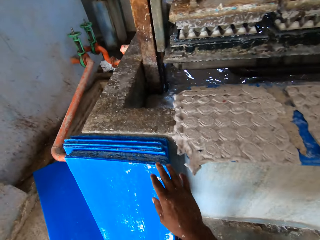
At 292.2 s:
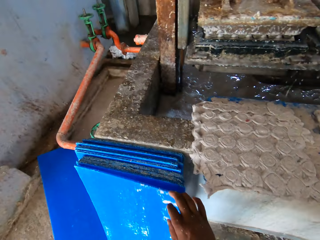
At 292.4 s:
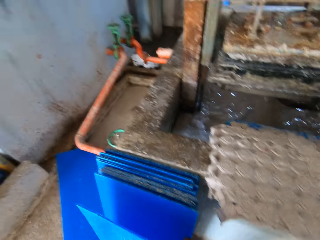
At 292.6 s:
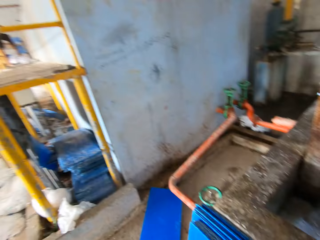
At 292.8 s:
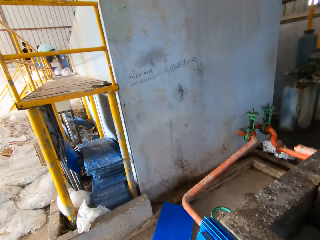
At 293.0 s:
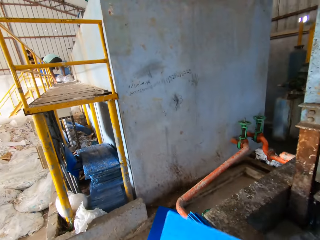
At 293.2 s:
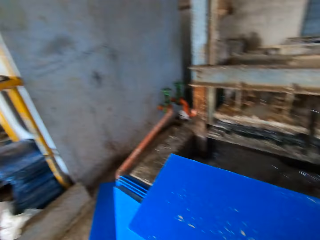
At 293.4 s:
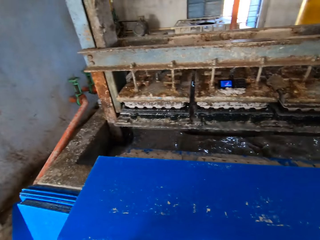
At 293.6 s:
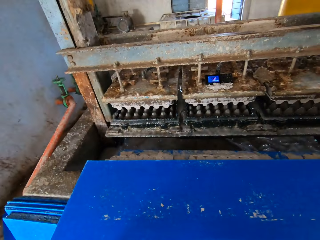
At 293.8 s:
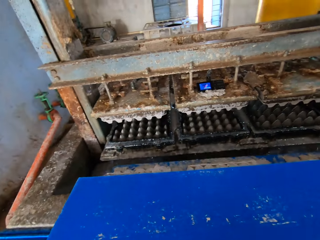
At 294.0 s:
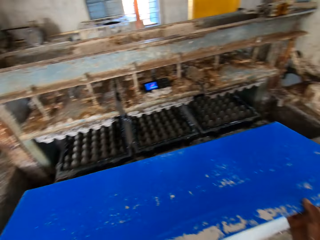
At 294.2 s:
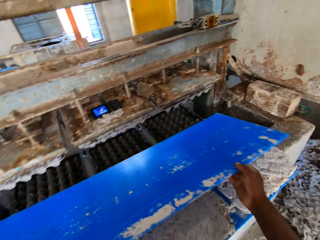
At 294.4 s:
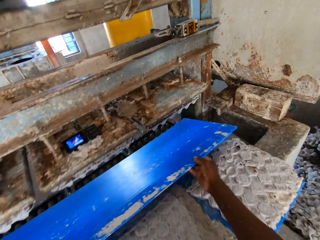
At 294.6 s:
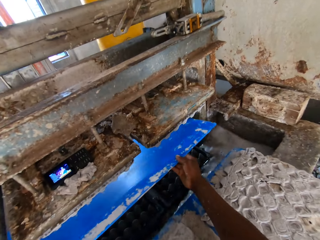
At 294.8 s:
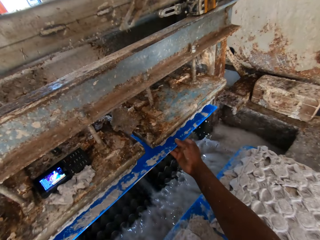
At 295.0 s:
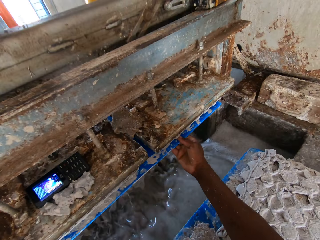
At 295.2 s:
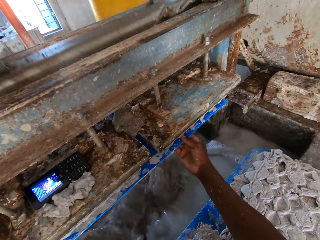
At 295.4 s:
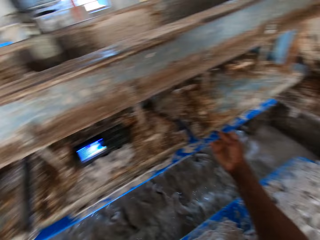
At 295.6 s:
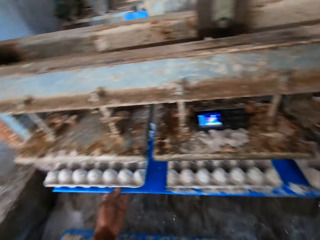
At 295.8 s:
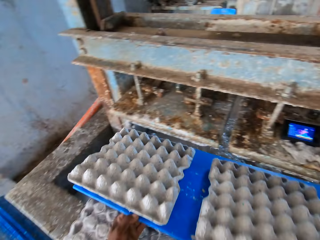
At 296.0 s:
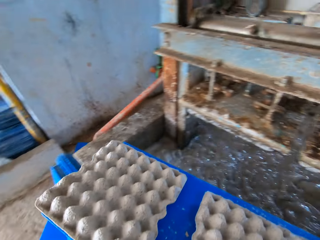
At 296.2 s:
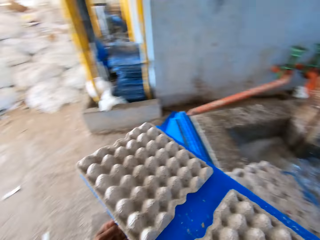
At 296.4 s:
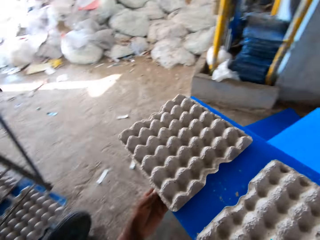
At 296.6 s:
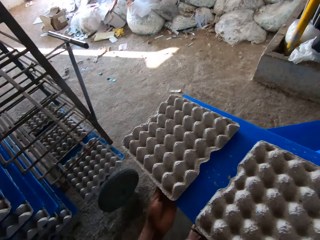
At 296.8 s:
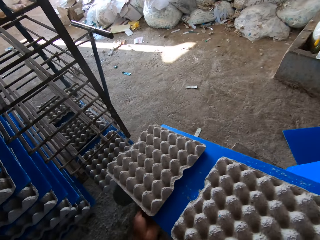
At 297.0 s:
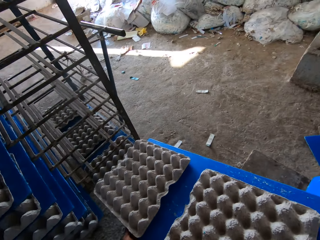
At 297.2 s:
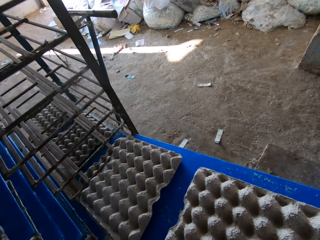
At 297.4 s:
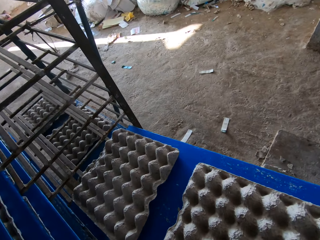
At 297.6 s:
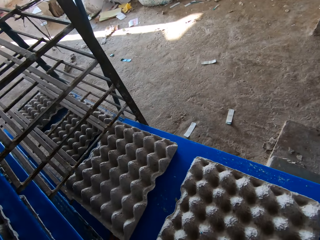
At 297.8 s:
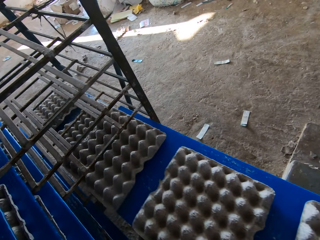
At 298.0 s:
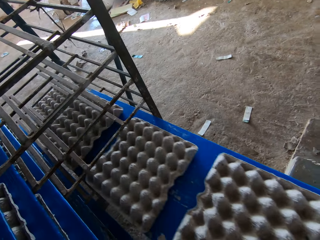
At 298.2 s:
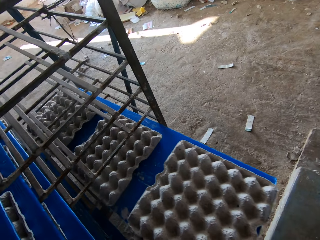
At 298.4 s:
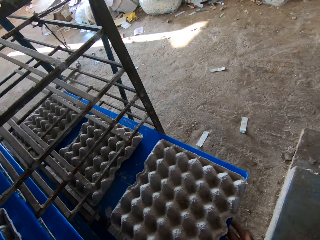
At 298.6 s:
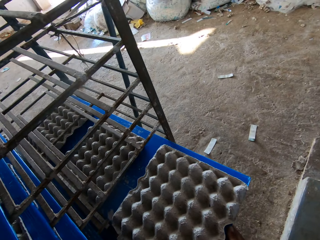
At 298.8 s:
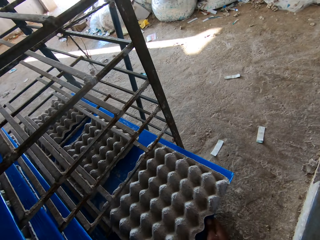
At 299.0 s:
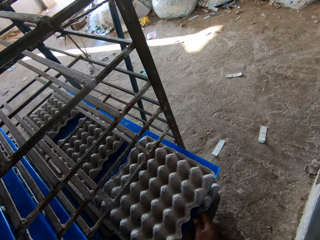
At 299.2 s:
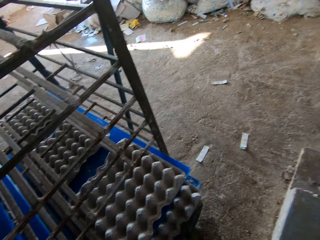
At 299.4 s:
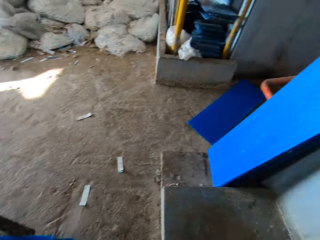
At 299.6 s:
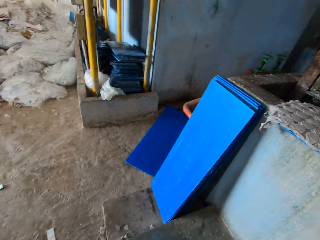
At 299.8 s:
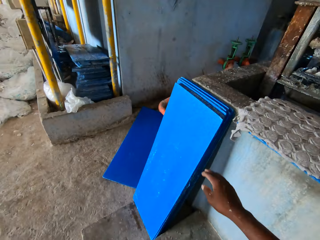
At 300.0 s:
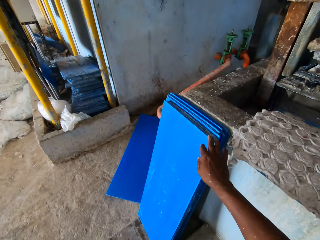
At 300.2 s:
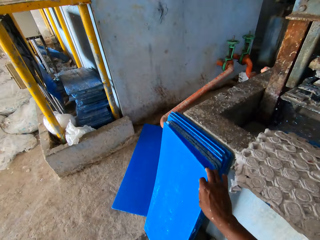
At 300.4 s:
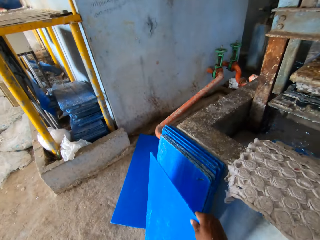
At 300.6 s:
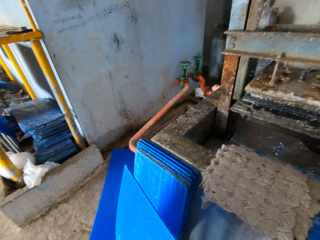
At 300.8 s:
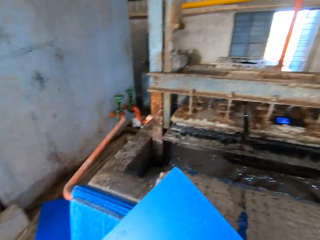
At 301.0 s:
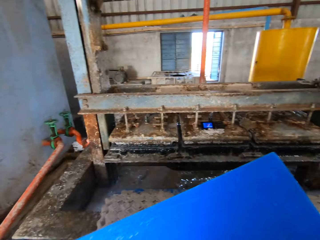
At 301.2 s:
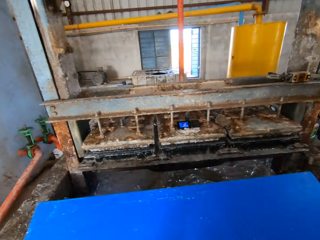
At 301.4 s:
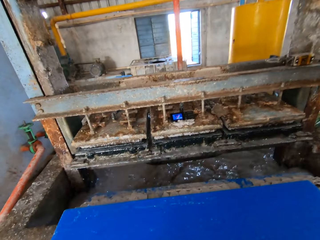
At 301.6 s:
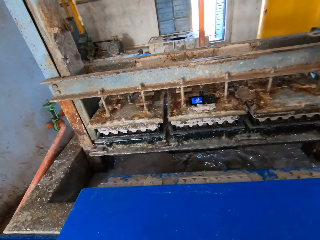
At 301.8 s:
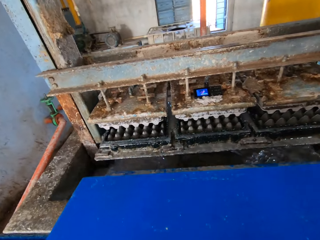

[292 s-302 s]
The camera wearer picks a tray from the floor with his right hand. He places the tray into the egg tray making machine with both hands. He takes the tray from the egg tray making machine with both hands. He places the tray on a rack with both hands. He picks a tray from the floor with his right hand.

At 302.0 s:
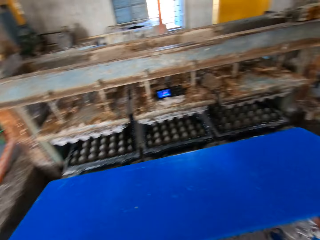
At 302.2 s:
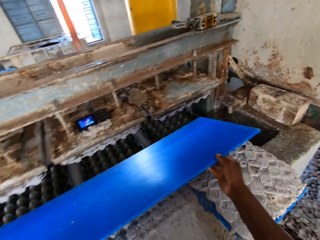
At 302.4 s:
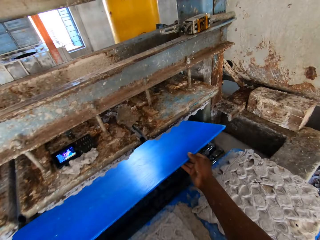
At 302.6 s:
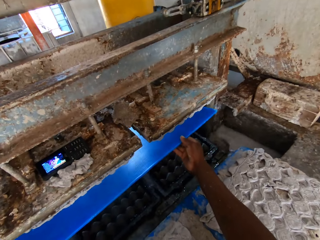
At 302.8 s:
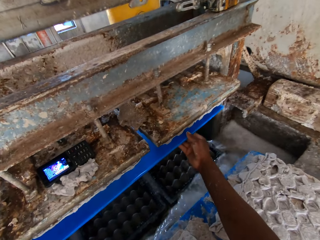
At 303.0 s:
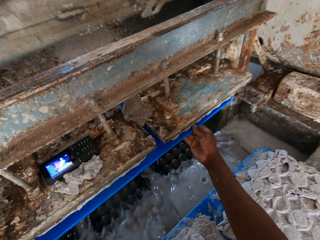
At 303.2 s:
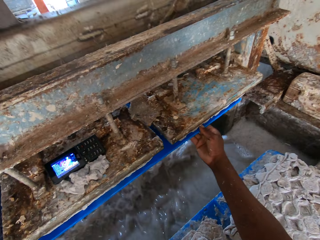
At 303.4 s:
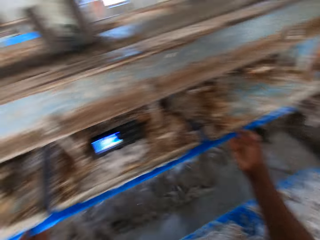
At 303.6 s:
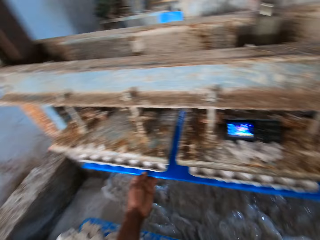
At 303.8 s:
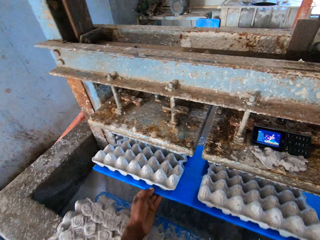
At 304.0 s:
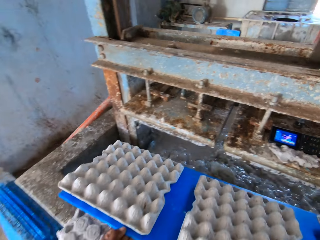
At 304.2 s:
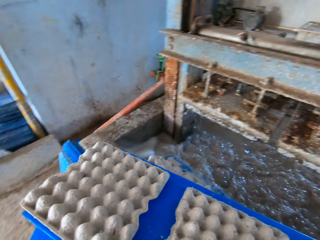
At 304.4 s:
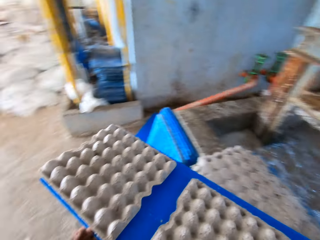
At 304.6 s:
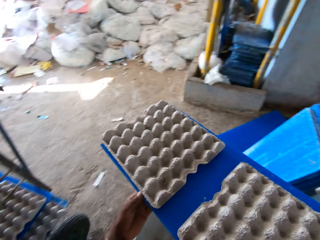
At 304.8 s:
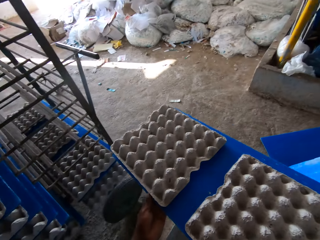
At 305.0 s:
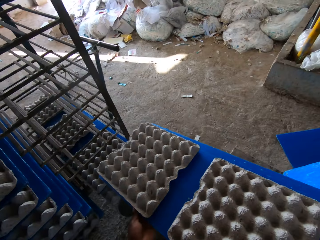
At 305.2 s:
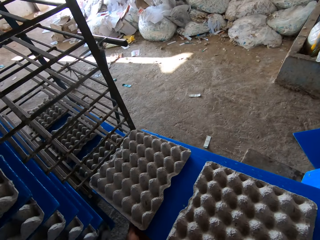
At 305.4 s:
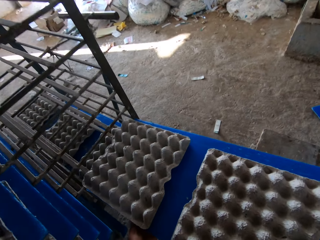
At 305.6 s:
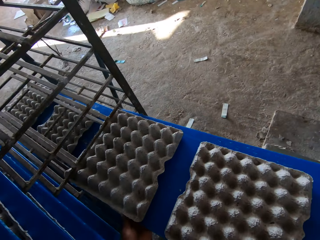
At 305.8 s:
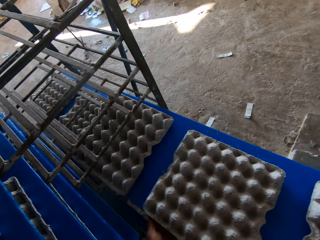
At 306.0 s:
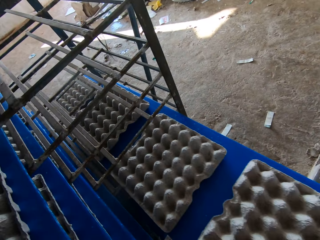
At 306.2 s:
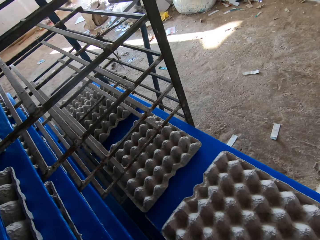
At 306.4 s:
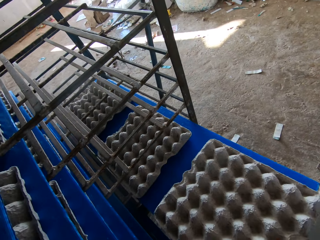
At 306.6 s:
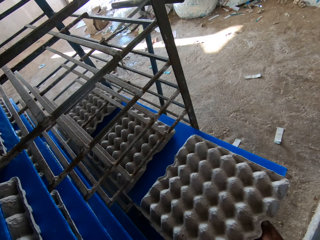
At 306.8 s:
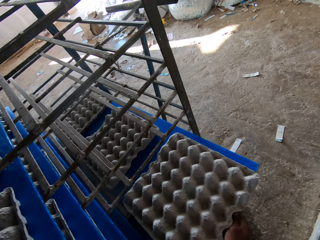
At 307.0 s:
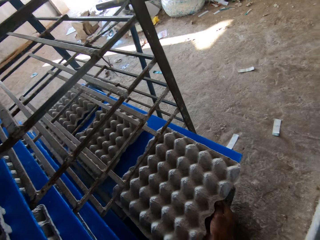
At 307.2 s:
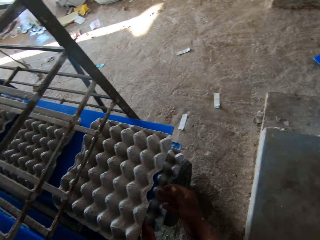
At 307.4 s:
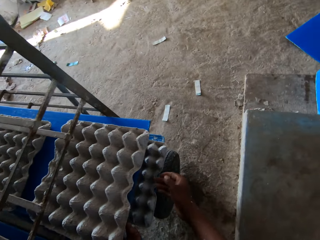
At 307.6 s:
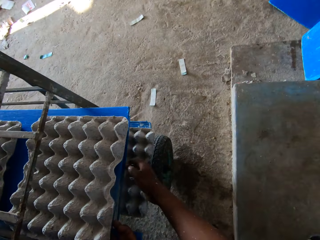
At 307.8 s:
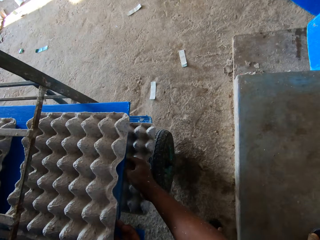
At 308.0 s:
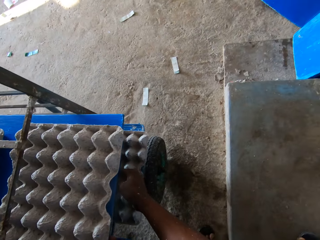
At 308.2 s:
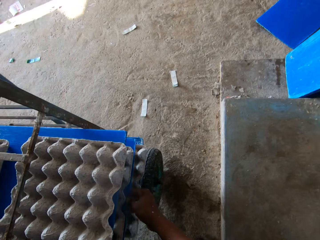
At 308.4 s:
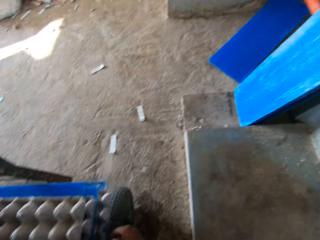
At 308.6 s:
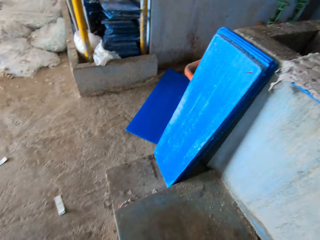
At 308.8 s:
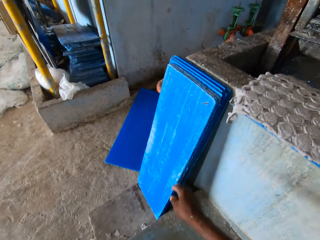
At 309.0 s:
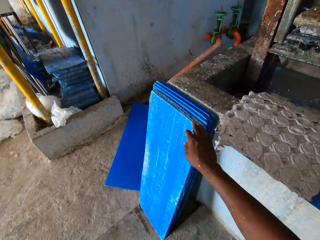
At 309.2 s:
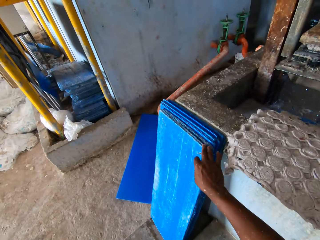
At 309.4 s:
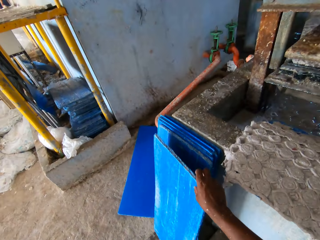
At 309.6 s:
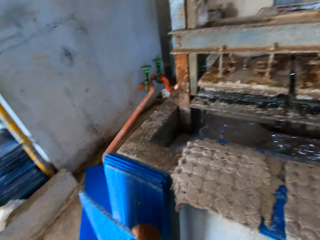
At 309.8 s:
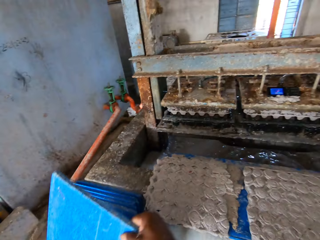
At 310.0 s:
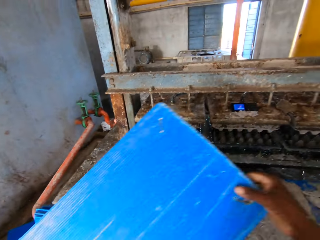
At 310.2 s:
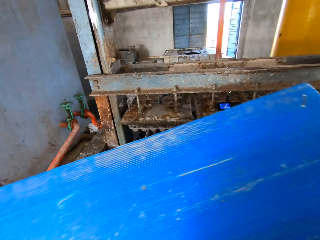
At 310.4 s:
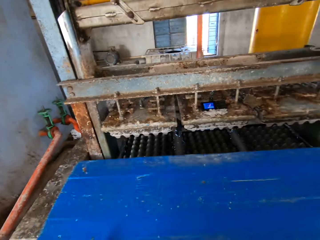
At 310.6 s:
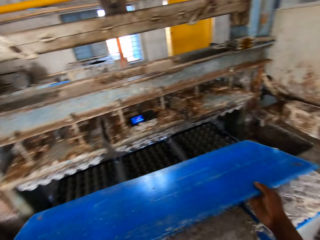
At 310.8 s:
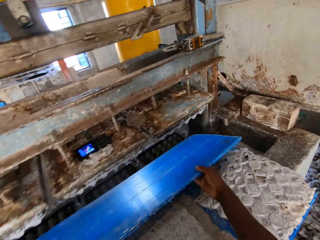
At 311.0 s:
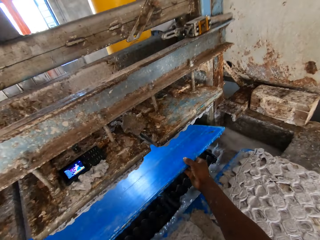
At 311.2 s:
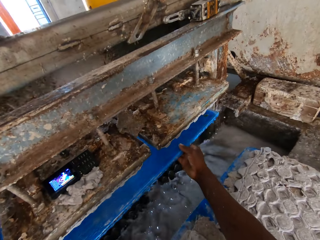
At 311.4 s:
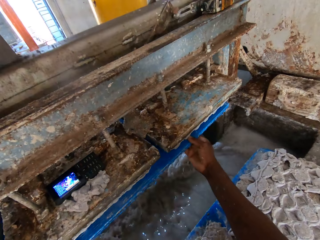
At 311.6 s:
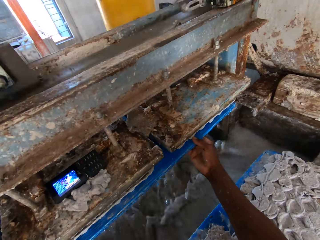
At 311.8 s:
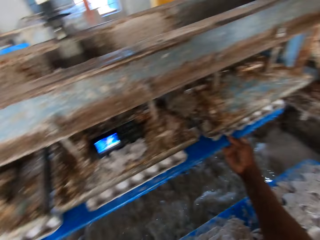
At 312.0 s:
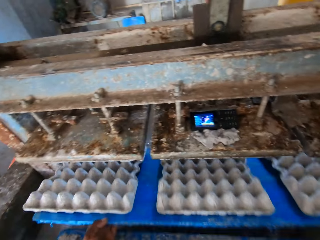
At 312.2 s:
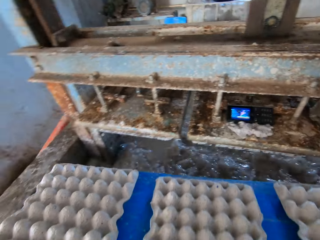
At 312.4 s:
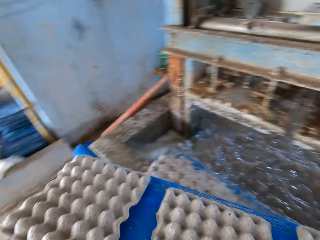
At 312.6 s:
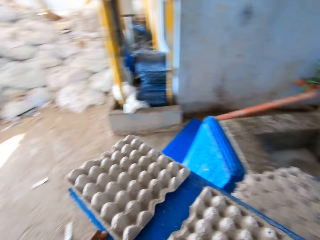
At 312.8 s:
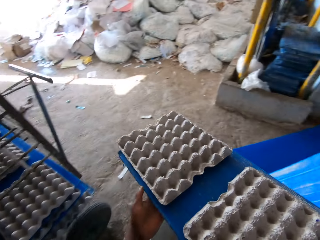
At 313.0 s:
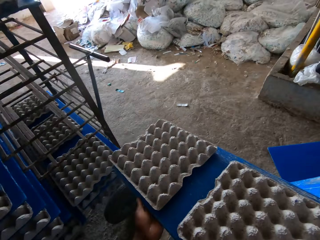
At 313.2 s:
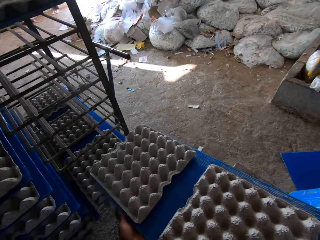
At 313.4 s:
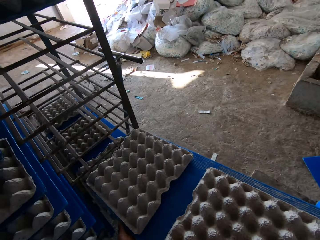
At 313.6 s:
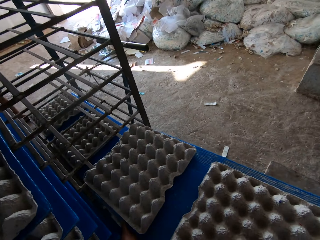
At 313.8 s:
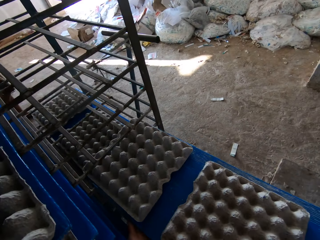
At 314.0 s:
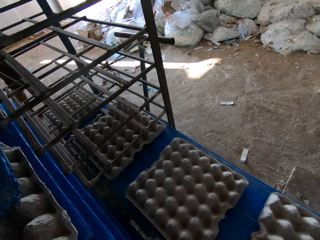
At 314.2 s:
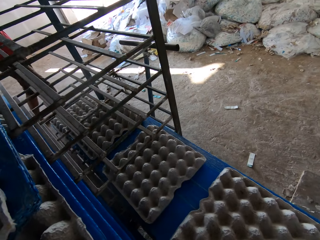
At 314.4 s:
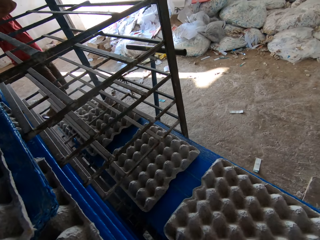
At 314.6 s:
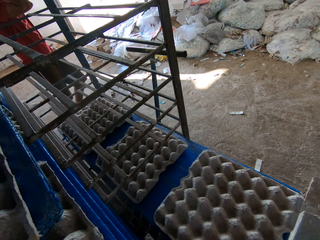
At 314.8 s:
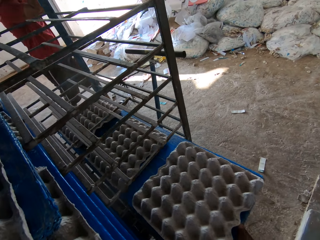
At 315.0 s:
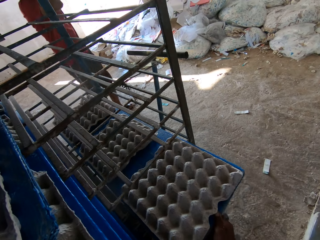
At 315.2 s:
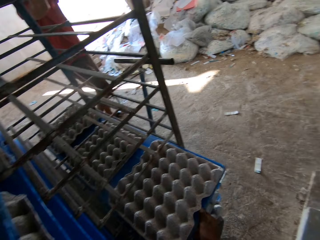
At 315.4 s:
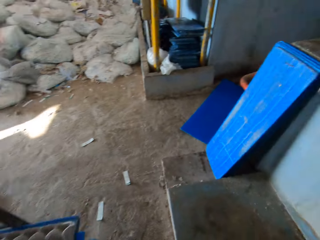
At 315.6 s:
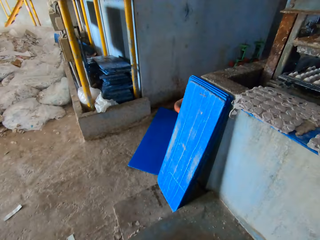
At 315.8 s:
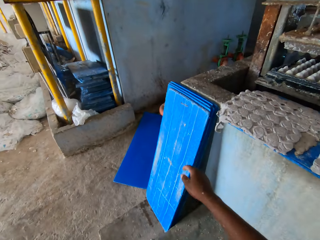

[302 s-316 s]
The camera wearer places the tray into the egg tray making machine with both hands. He takes the tray from the egg tray making machine with both hands. He places the tray on a rack with both hands. He adjusts a tray on the rack with his right hand. He picks a tray from the floor with his right hand. He places the tray into the egg tray making machine with both hands. He takes the tray from the egg tray making machine with both hands. He places the tray on the rack with both hands.
